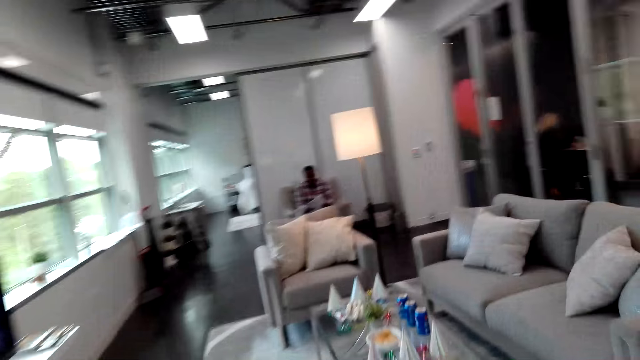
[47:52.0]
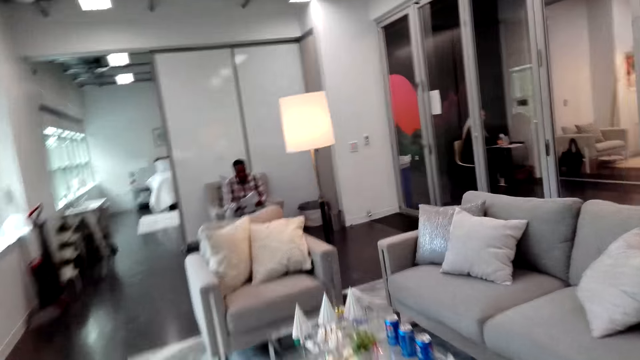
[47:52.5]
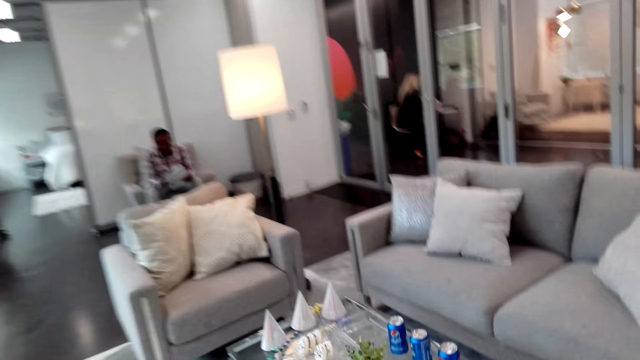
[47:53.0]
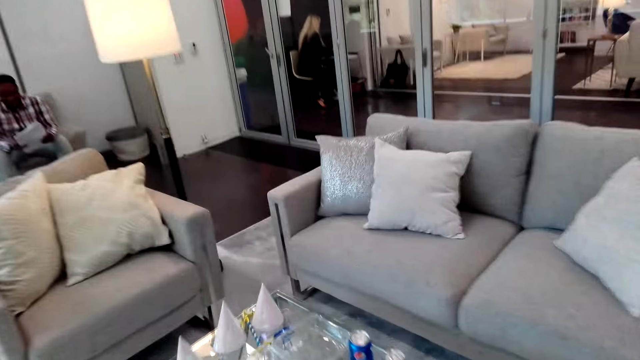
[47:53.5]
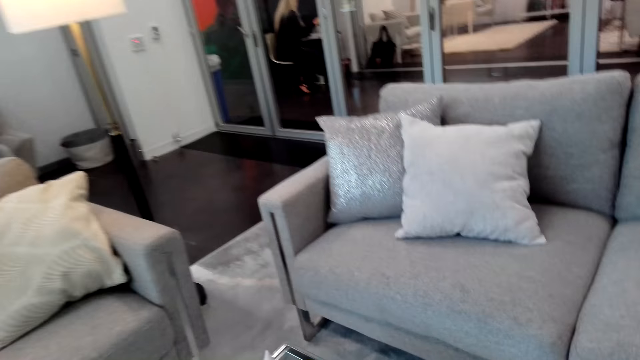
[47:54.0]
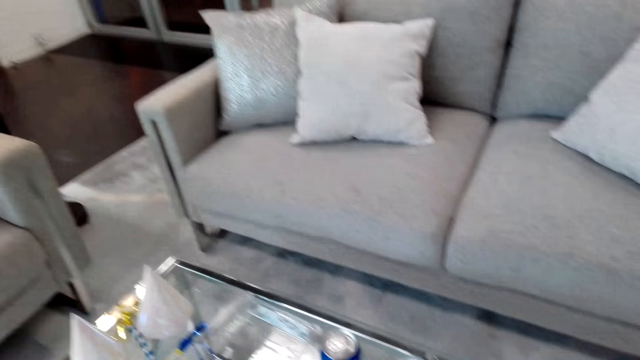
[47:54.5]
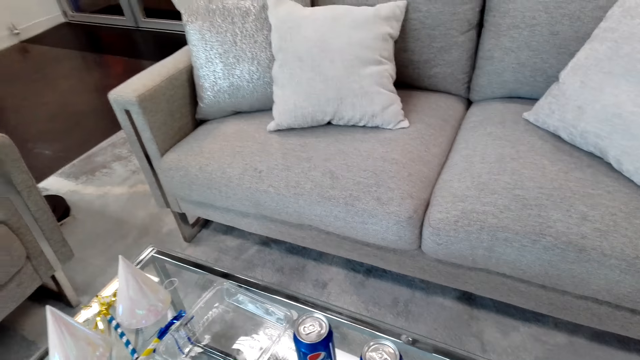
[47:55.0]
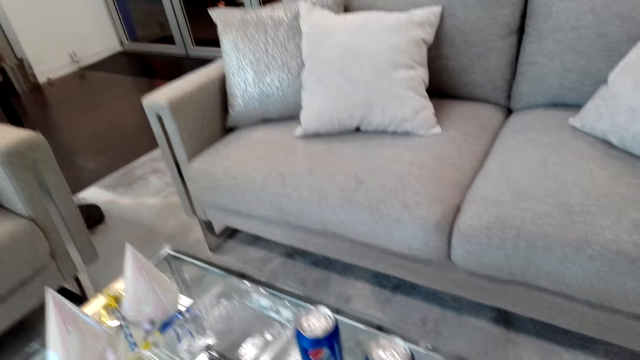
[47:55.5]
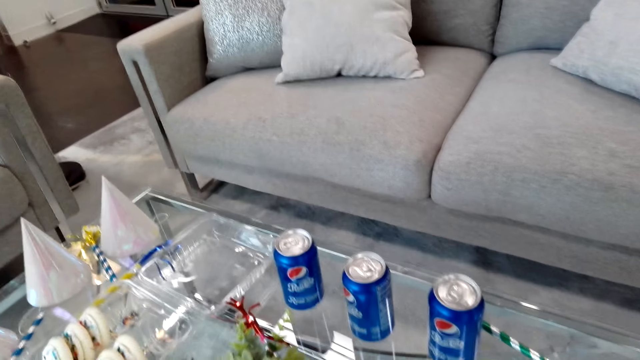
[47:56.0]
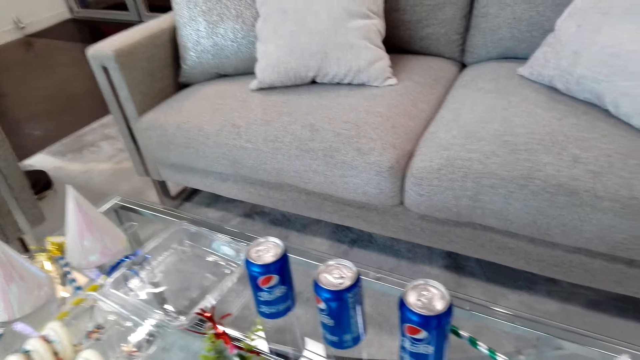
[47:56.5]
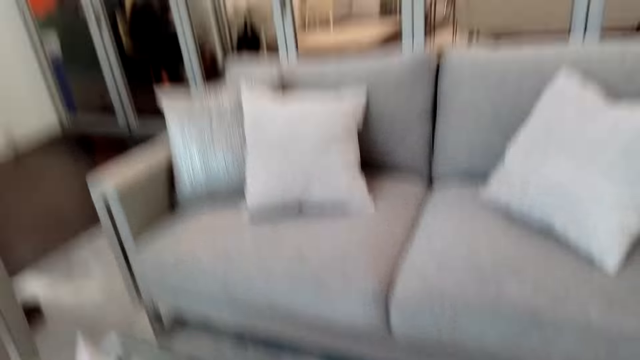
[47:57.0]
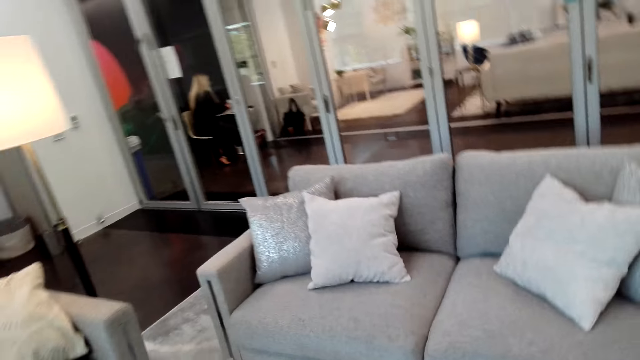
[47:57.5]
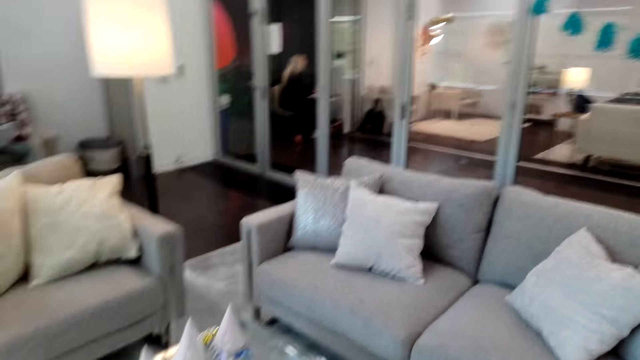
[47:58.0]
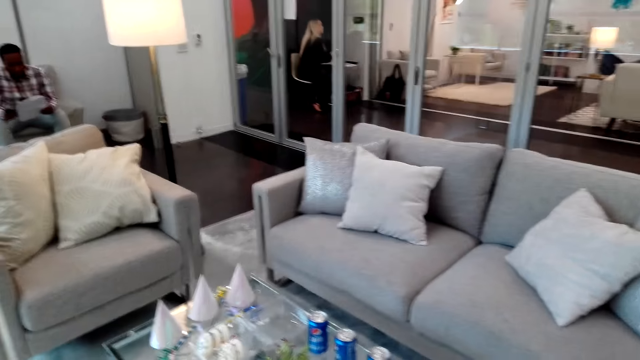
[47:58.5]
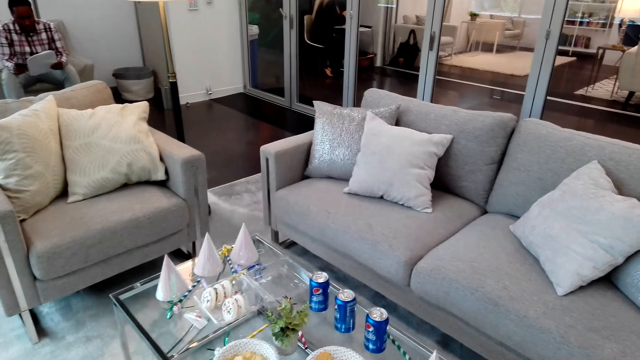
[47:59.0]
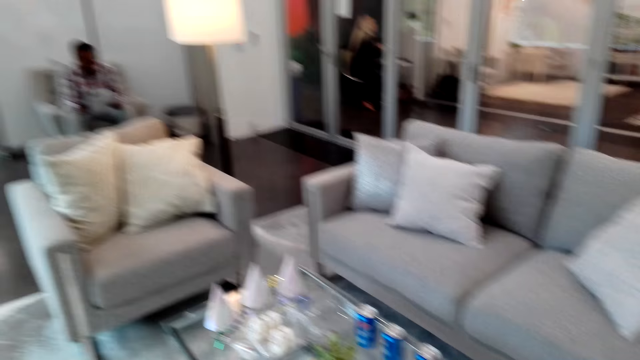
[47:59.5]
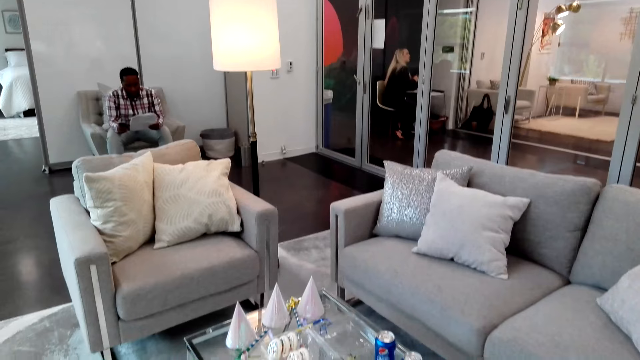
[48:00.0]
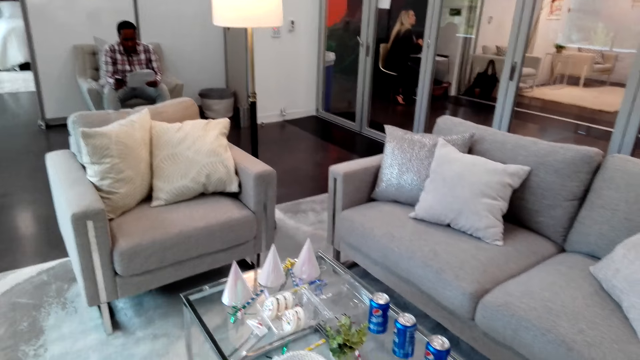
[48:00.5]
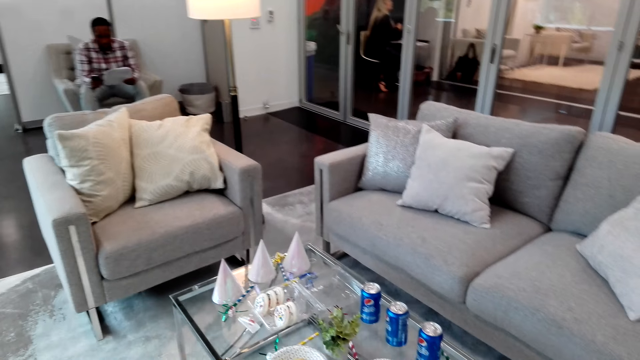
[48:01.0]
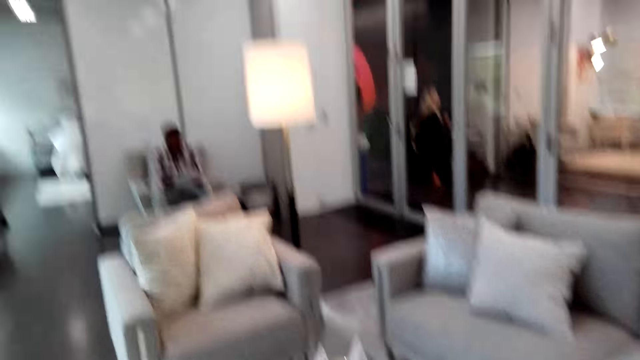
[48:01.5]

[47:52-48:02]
The camera wearer converses with a man and walks in the house. The man converses with the camera wearer. The man reads the paper.

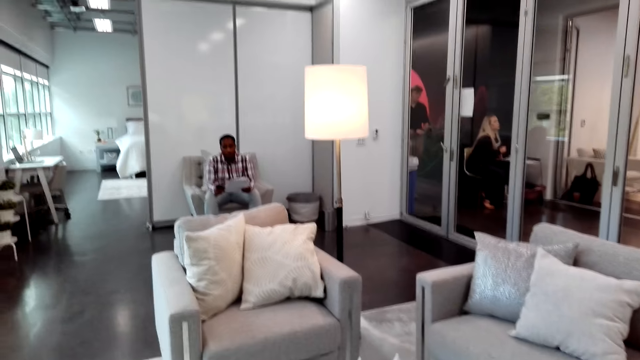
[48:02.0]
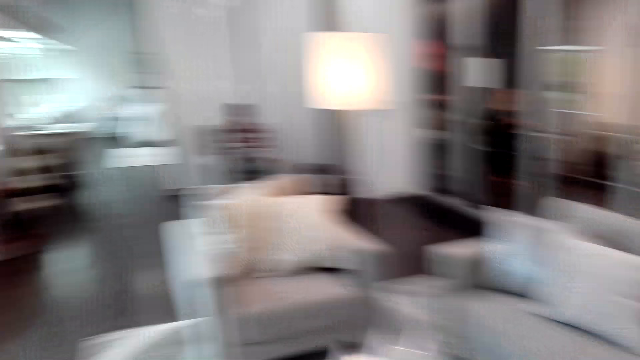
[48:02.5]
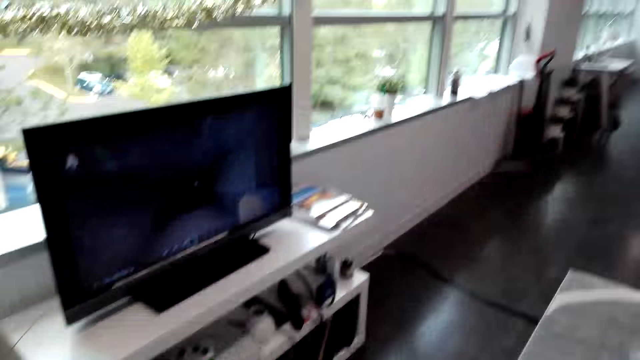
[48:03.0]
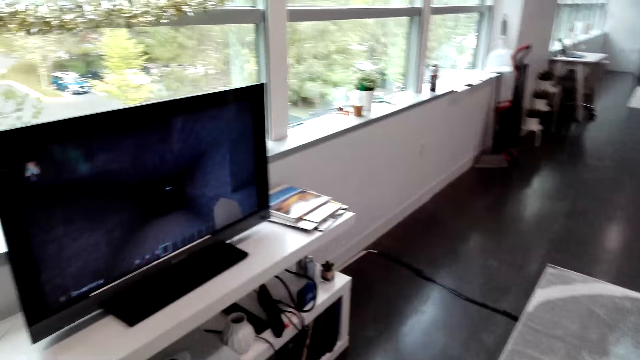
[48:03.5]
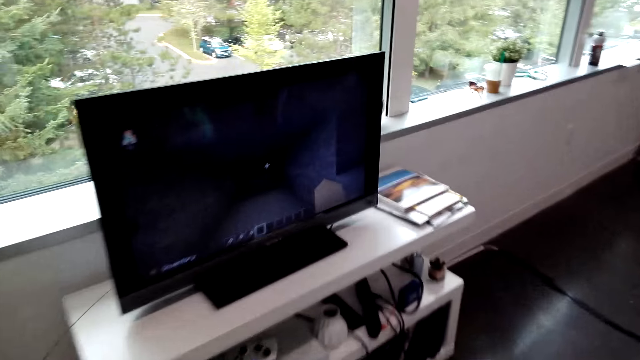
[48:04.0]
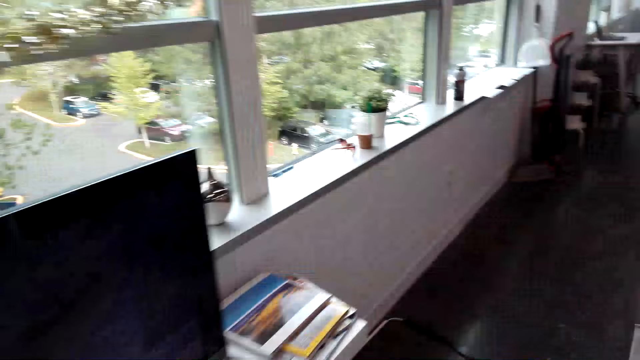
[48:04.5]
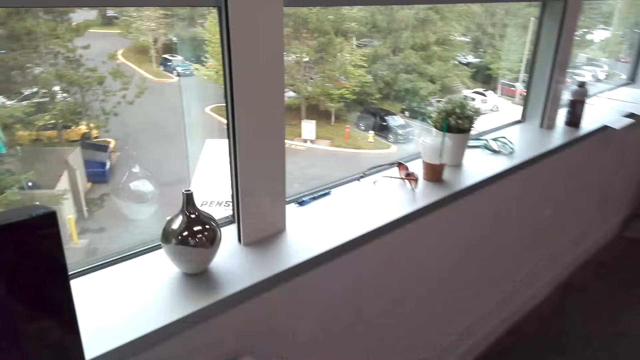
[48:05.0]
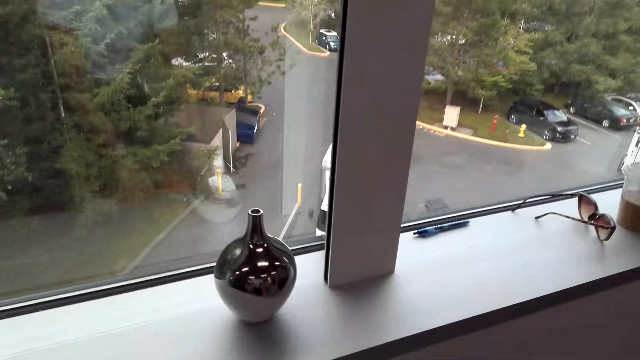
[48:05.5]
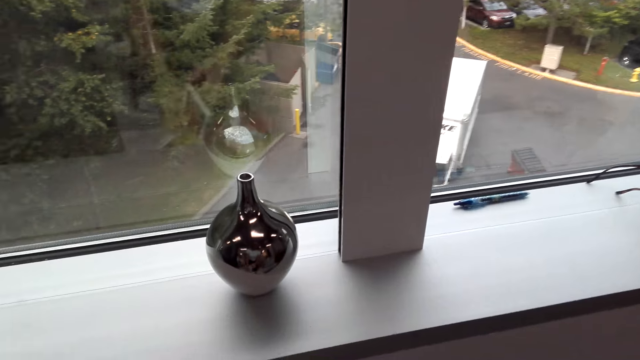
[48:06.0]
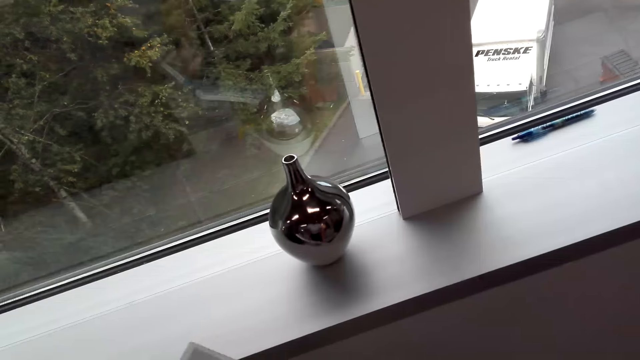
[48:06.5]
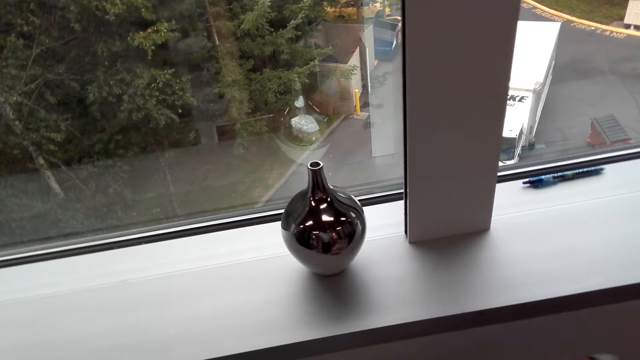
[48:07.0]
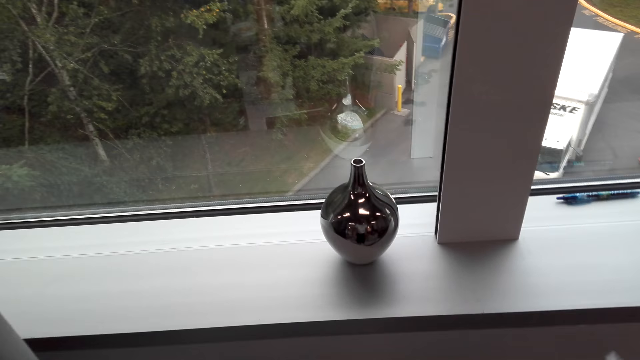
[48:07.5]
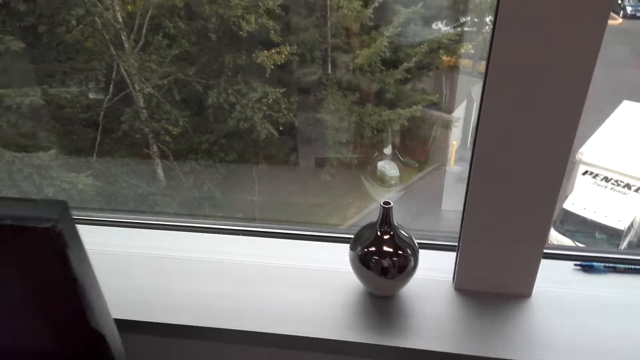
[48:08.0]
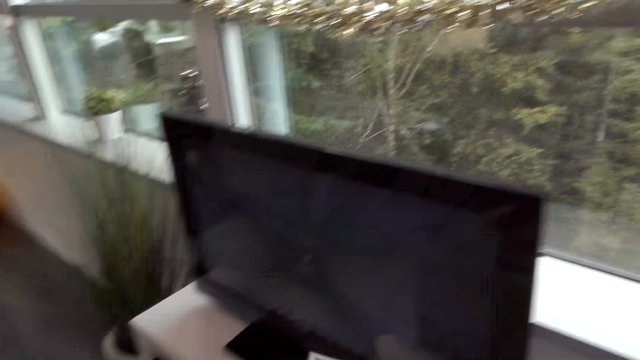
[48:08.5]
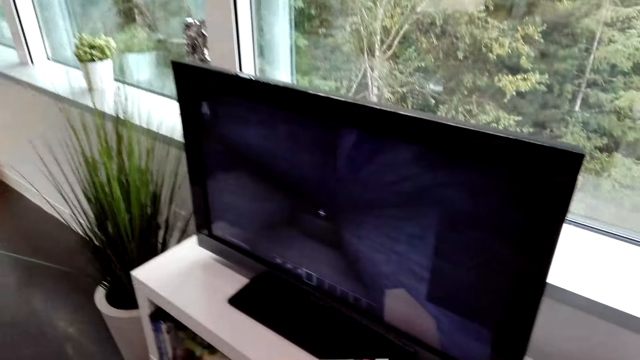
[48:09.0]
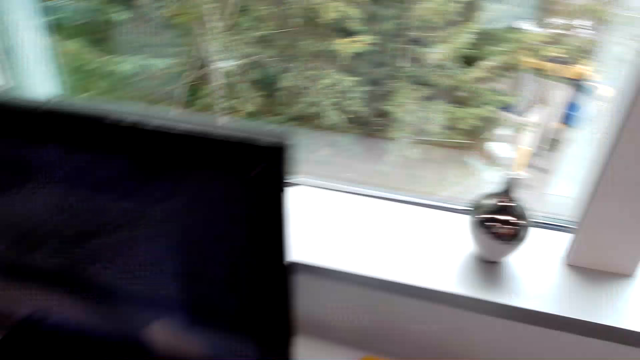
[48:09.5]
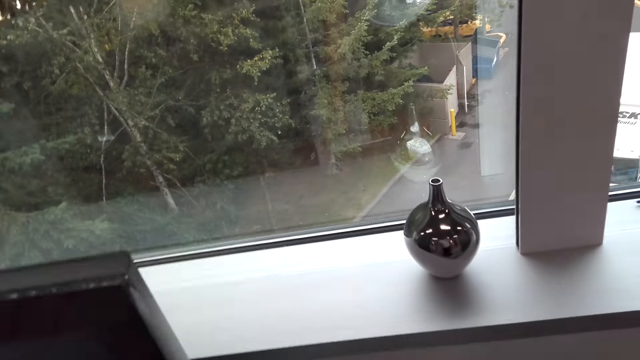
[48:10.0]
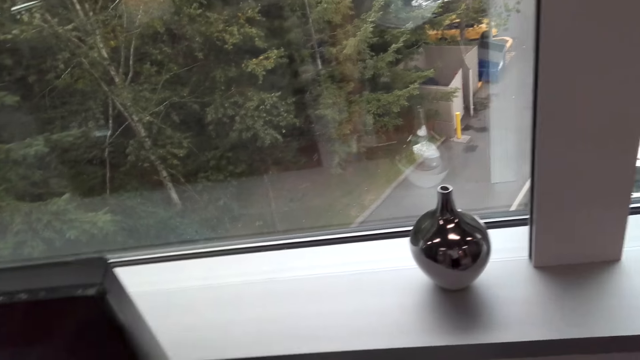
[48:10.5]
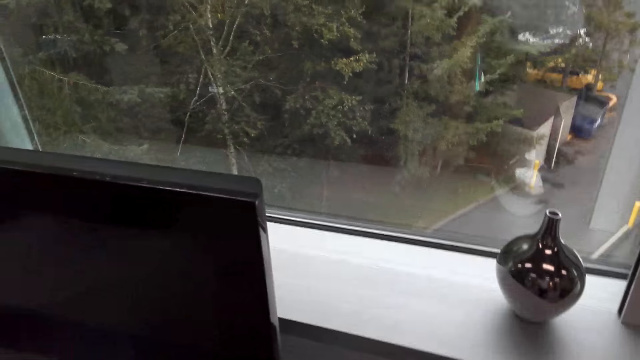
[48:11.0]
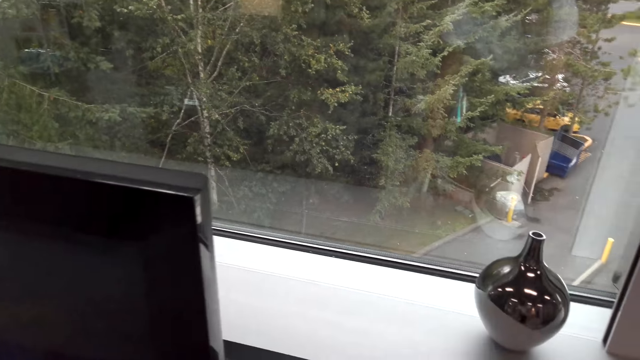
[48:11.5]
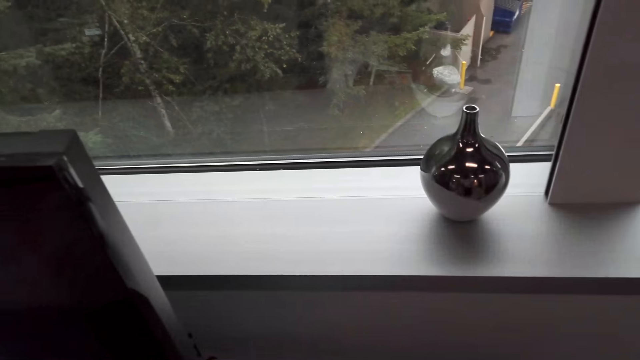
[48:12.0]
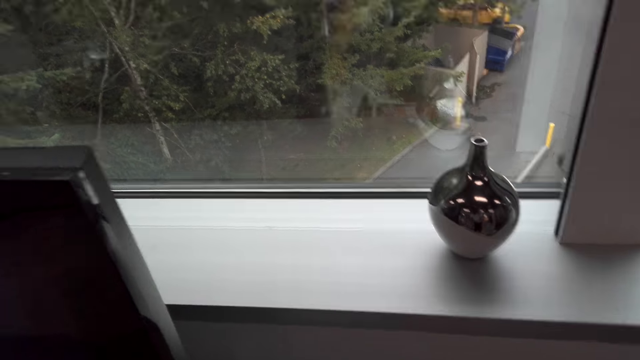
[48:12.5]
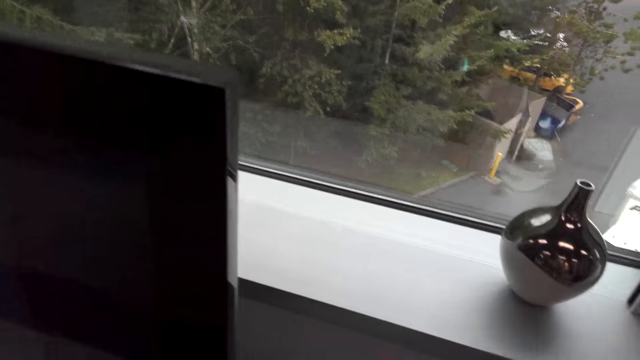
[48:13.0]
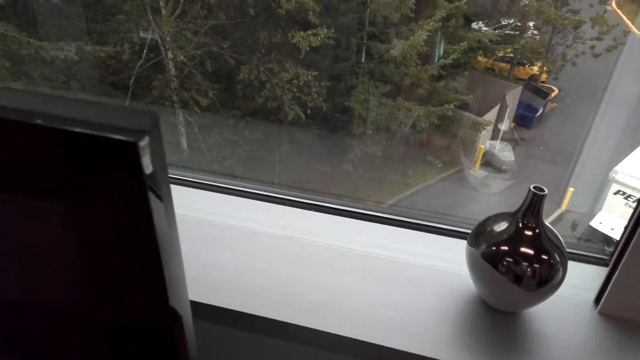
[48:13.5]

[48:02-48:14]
The camera wearer looks around. They pick up a magazine from the television stand. They look around.
